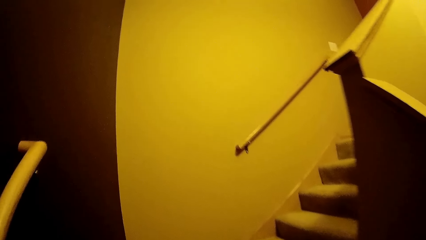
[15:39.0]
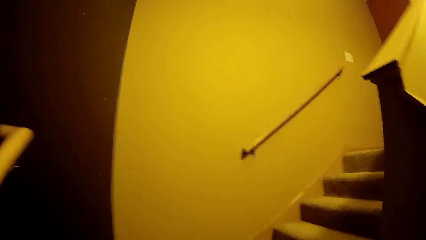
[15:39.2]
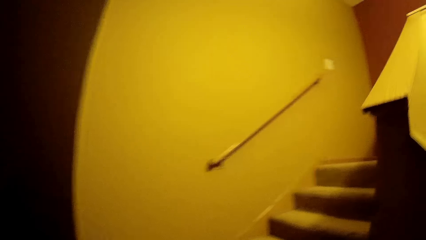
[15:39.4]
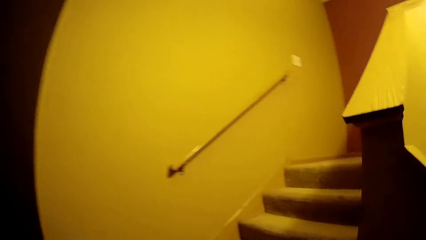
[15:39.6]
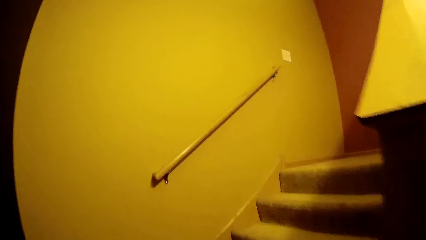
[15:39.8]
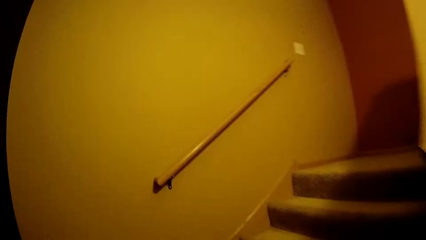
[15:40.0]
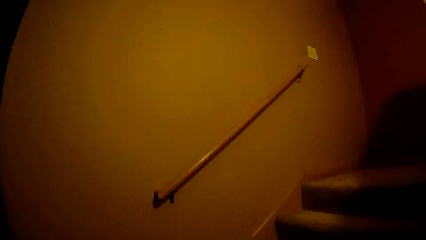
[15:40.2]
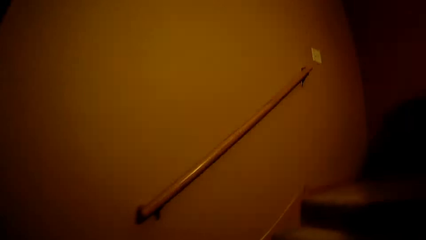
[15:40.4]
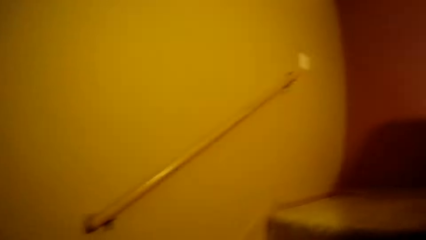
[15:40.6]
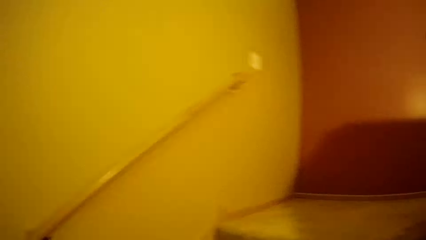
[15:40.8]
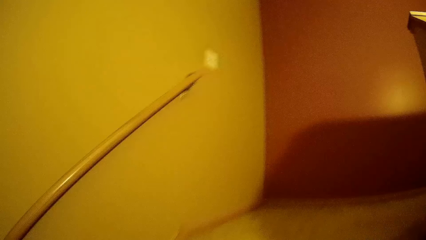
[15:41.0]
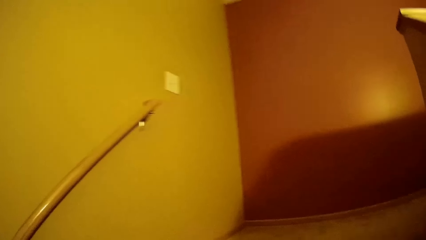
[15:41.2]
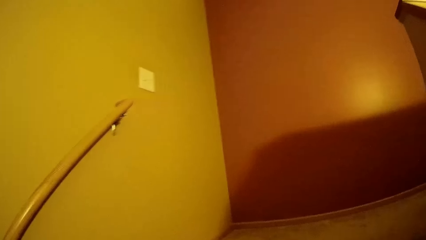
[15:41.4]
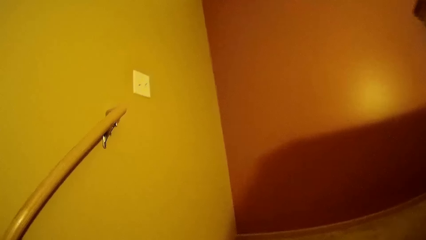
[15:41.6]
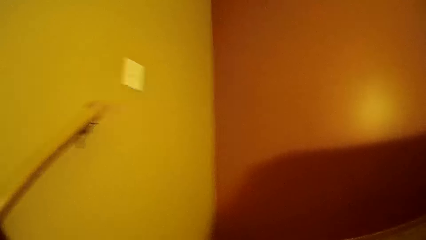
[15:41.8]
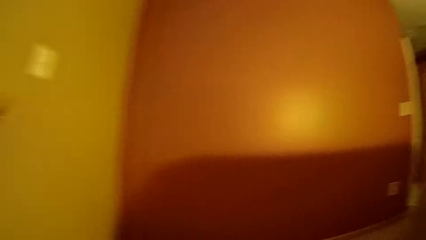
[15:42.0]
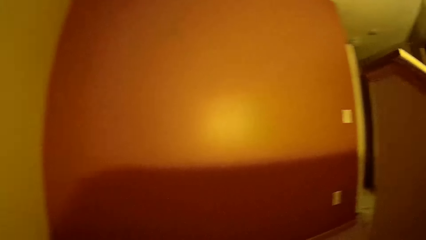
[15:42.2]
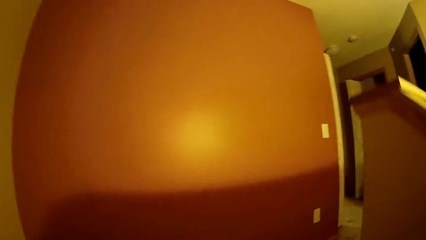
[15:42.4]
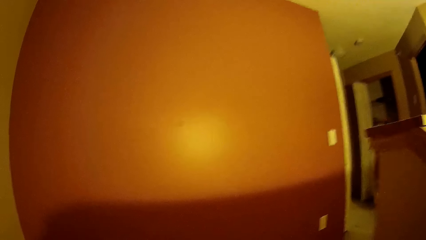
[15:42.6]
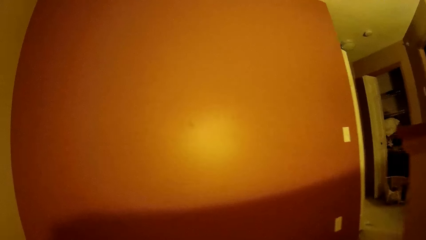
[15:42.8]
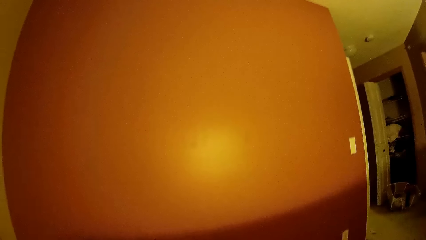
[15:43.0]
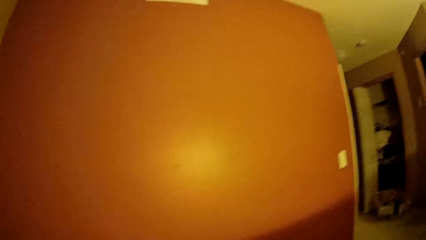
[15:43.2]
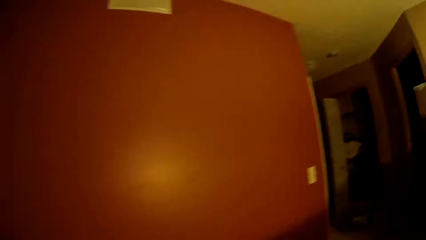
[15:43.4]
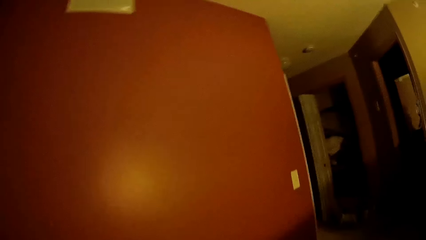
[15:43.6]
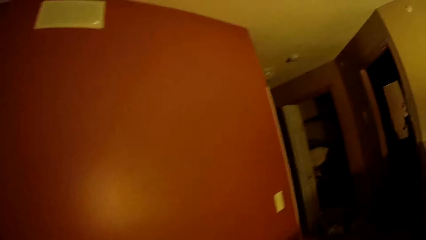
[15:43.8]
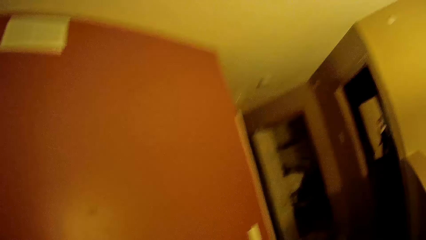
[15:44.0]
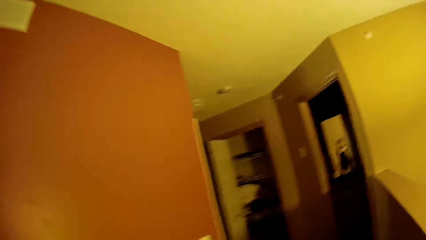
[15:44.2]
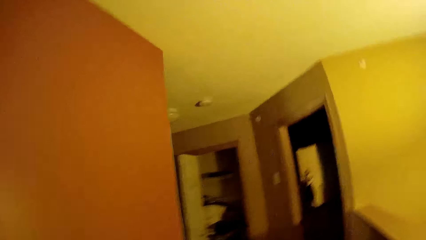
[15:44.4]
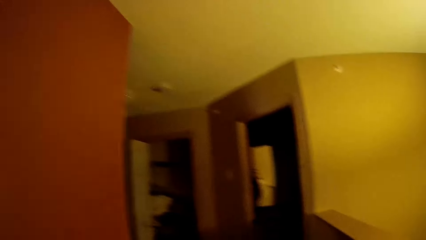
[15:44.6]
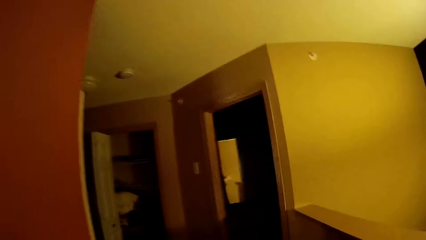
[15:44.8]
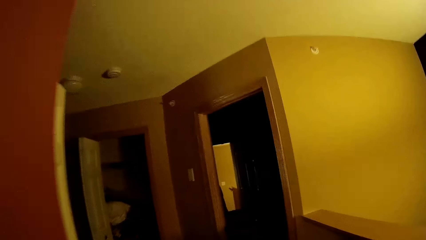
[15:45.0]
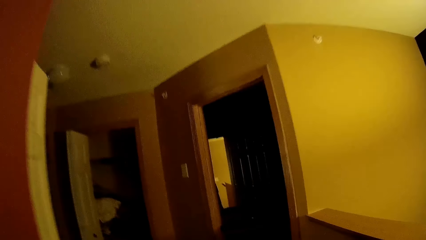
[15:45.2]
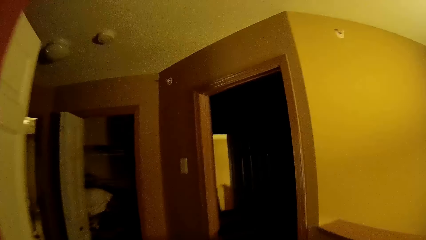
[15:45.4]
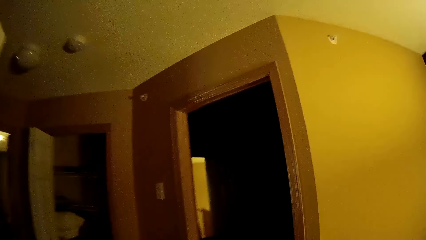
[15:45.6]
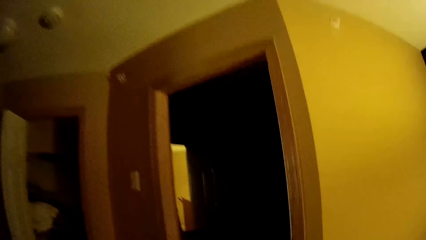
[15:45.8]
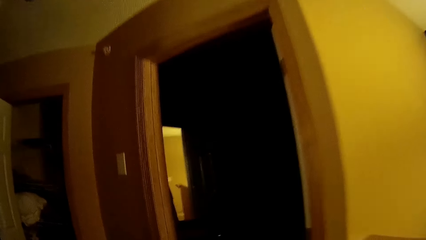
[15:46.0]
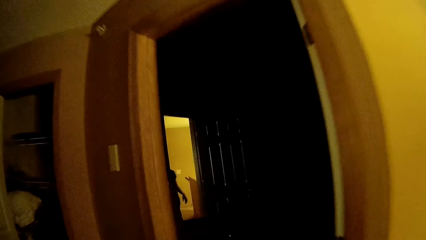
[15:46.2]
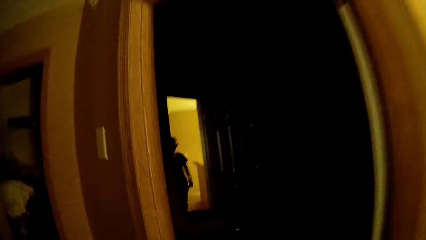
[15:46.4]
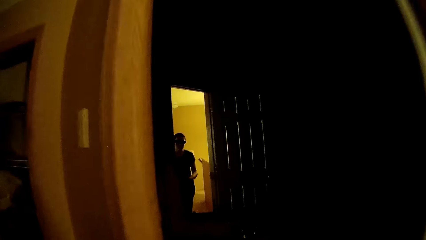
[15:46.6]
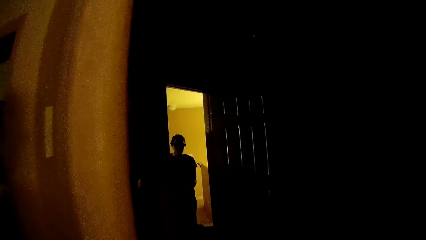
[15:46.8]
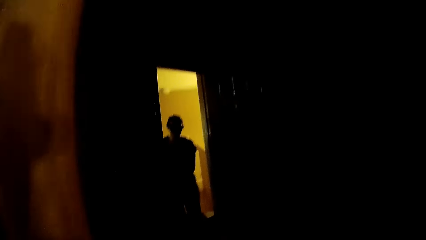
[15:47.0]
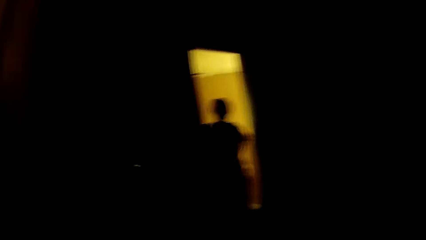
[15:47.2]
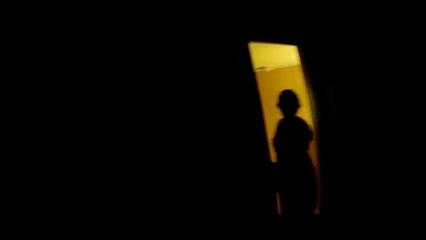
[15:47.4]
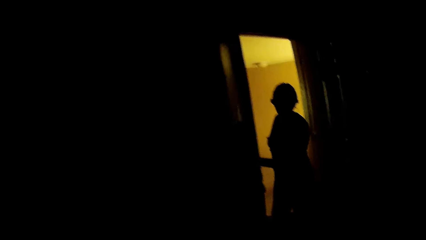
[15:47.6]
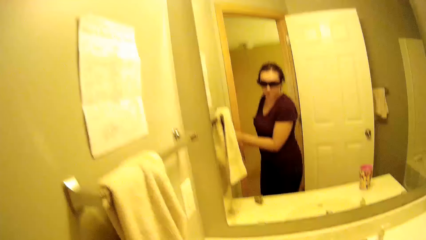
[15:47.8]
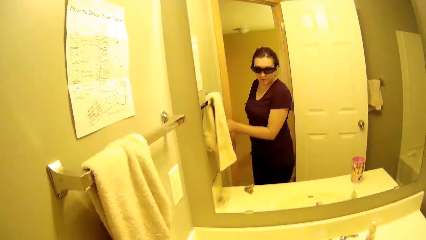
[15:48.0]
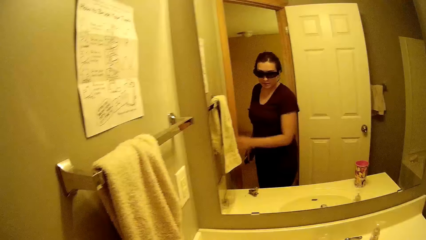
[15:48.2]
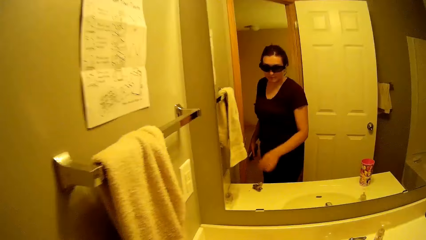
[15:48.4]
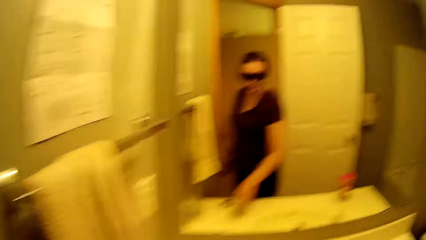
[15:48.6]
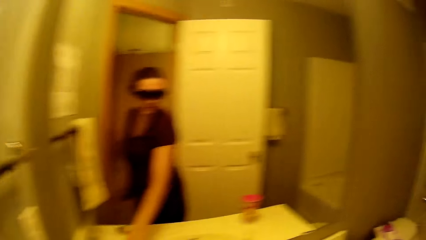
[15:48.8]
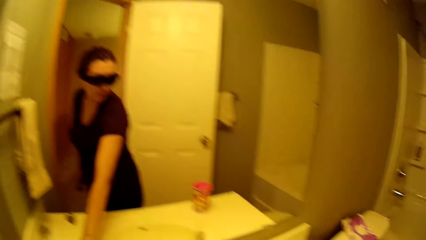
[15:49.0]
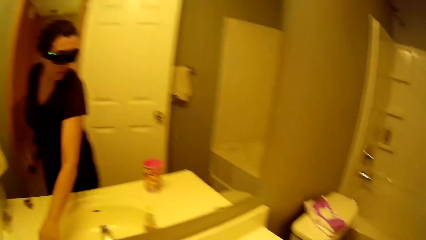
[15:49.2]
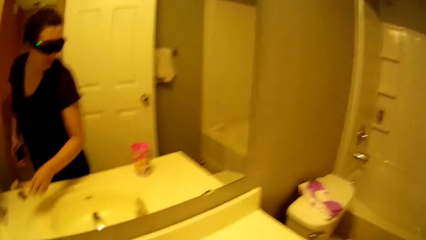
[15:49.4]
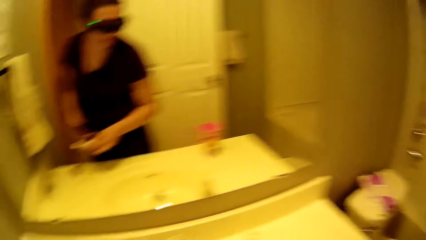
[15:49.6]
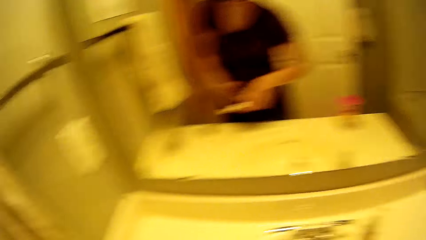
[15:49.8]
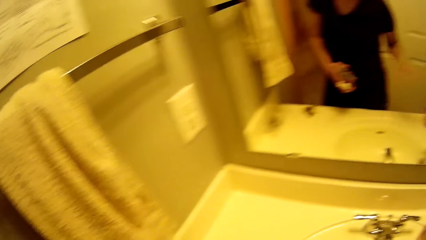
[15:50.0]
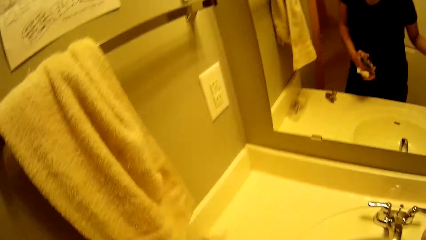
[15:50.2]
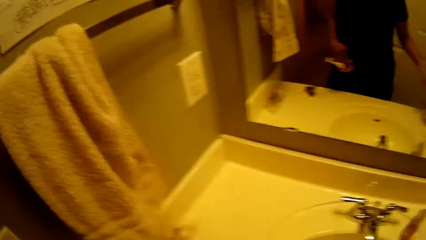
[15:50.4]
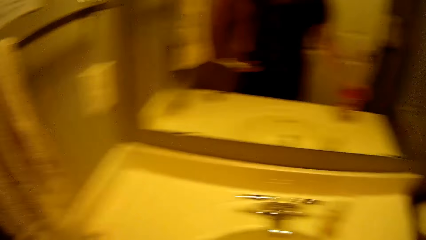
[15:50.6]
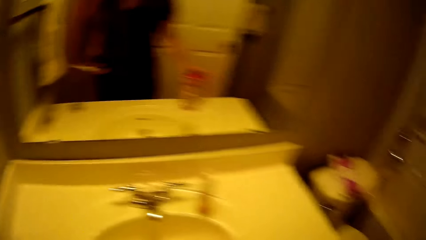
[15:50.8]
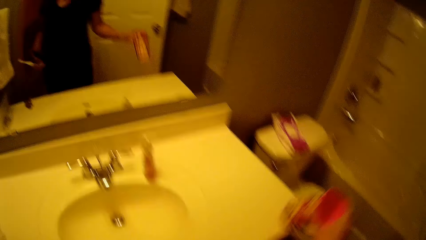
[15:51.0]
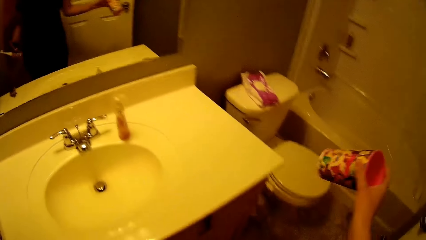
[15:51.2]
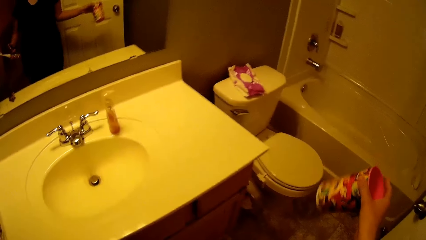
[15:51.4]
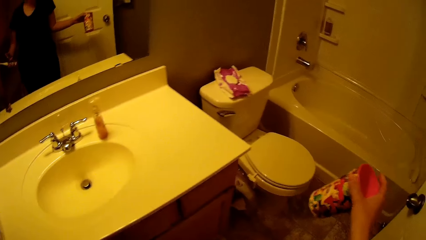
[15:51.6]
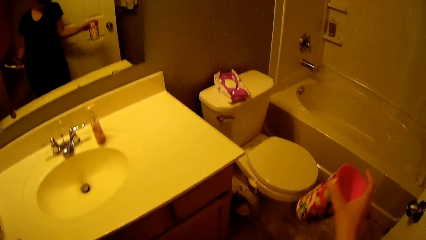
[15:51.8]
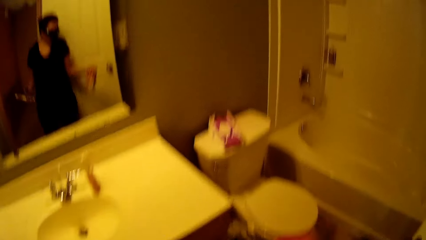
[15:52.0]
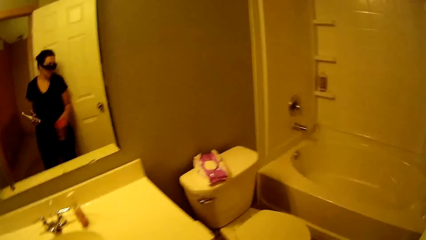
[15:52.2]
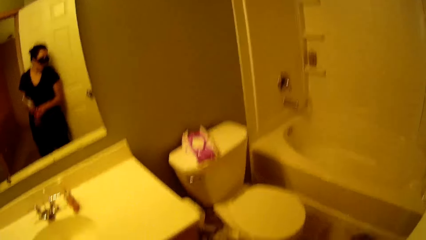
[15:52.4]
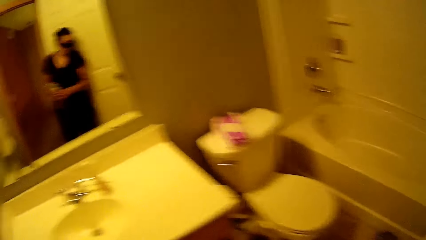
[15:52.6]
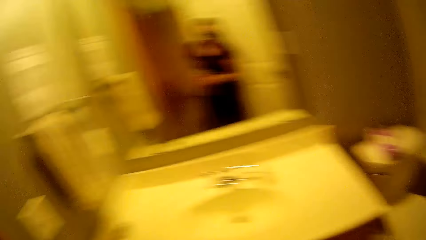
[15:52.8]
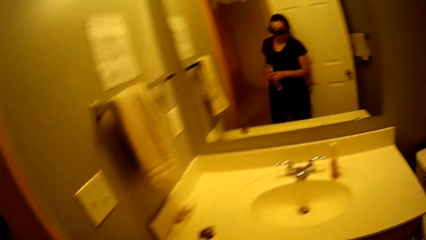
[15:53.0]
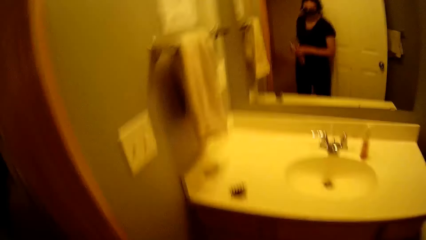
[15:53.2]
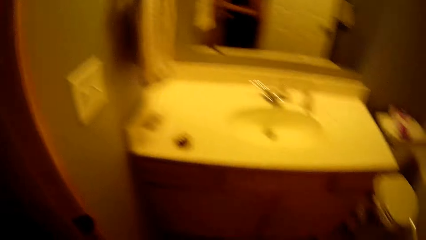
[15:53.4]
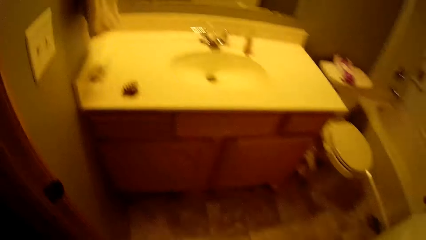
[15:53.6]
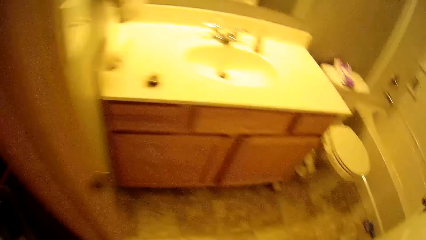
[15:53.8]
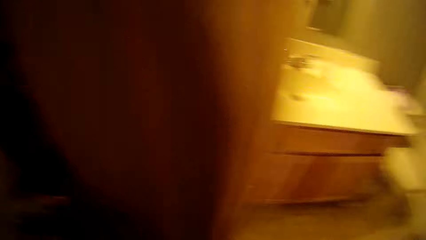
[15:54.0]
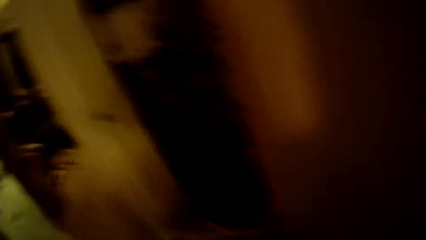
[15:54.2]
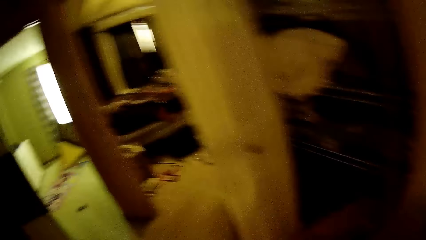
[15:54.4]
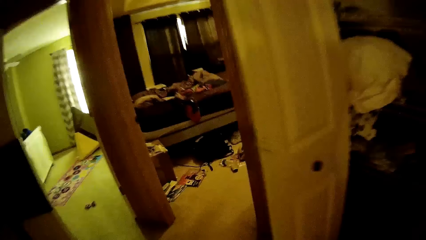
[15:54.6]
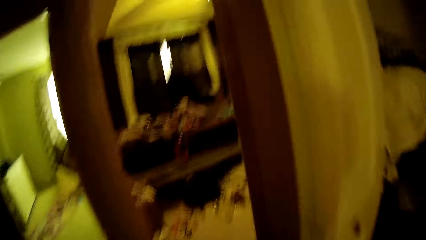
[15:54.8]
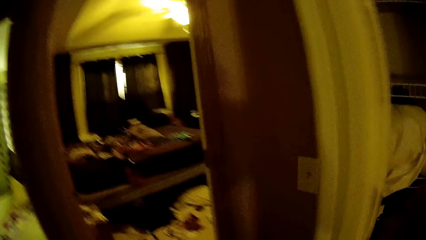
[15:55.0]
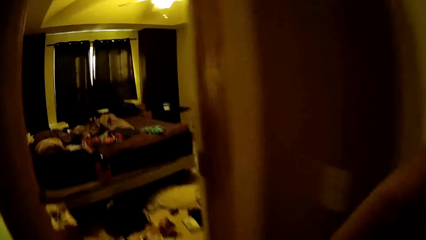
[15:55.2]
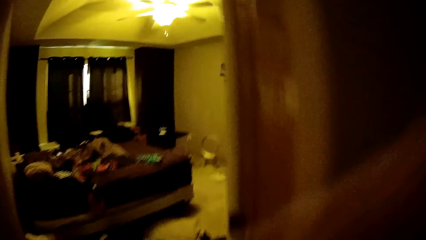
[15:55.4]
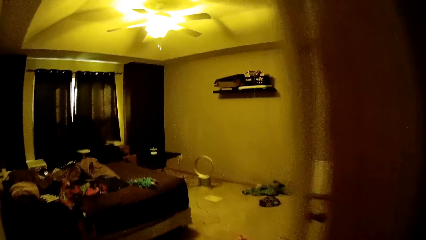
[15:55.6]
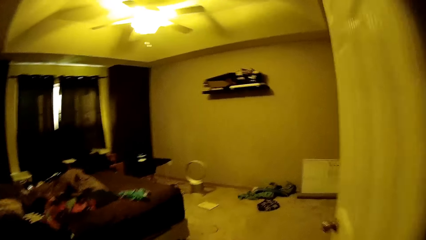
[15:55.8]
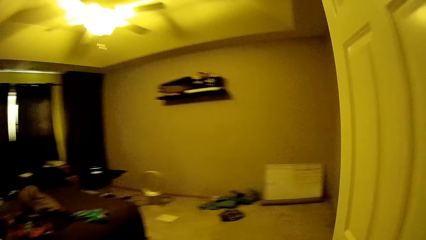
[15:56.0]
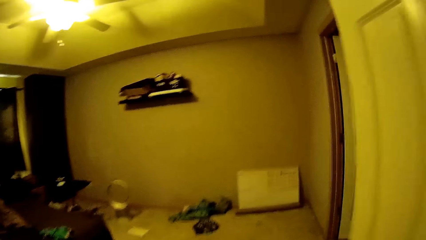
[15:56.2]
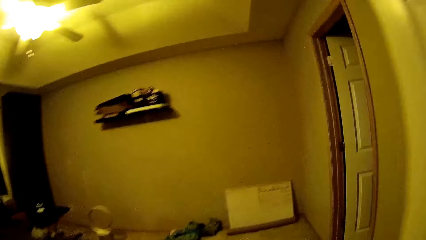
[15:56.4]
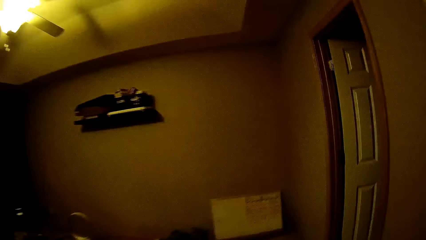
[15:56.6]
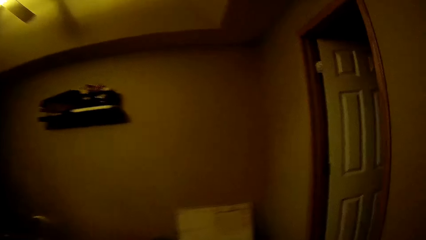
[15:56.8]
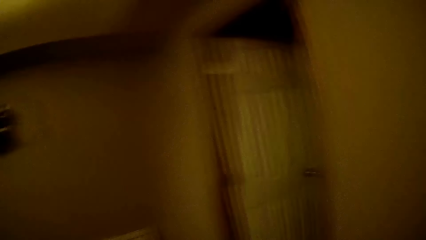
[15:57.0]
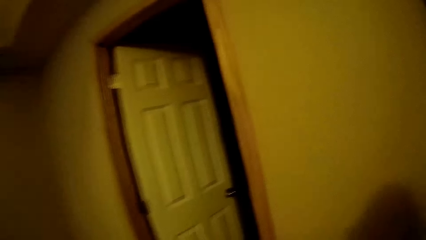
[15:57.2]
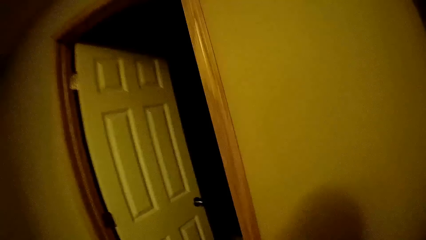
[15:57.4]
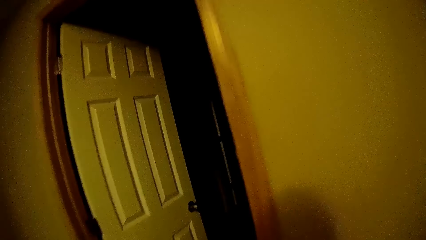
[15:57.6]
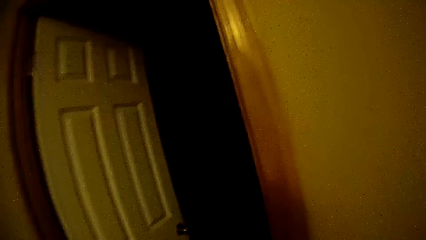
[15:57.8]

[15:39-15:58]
The camera wearer moves around the house. She walks into a bathroom. A person walks around the house. The camera wearer turns on a different light switch with her right hand. The person switches on the light and stares at the bathroom. The camera wearer lifts an item on a counter beside a sink with her right hand. The person touches the tap. The camera wearer moves the item from her right hand to her left hand. She lifts a cup from the counter beside the sink with her right hand. The person picks up the cup. The camera wearer moves the cup from her right hand to her left hand. She walks out of the bathroom. The person walks around. The camera wearer walks around the house. She walks into another bedroom.
